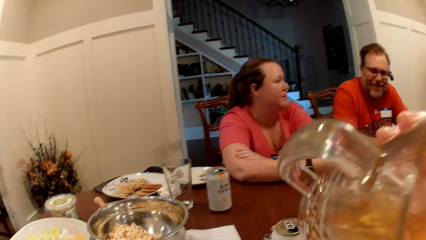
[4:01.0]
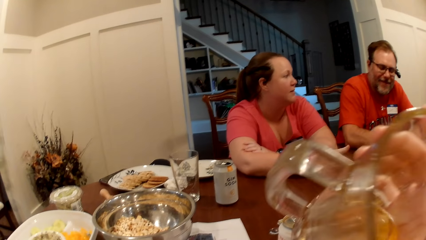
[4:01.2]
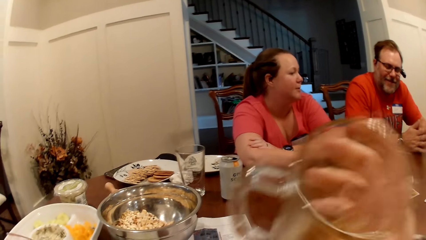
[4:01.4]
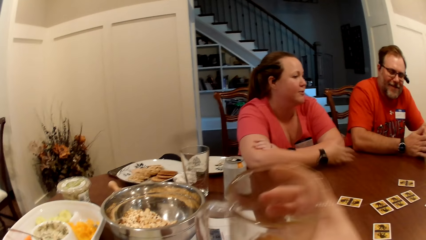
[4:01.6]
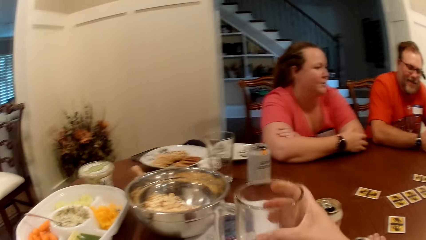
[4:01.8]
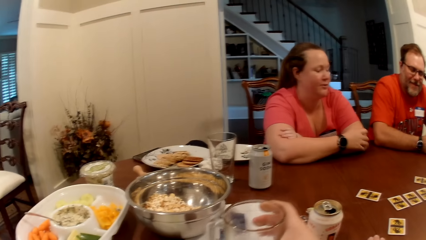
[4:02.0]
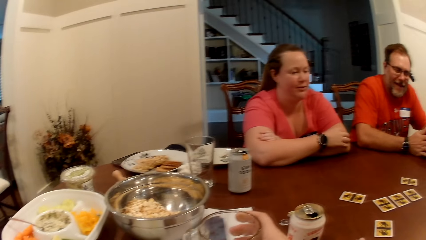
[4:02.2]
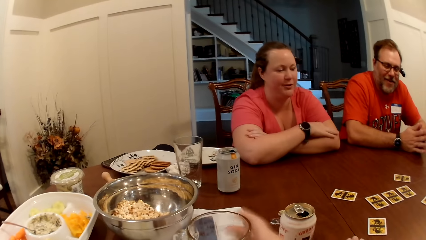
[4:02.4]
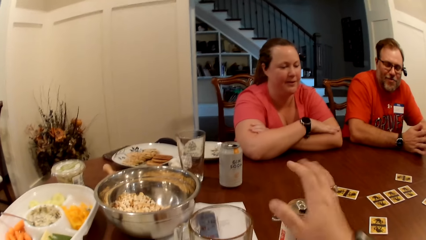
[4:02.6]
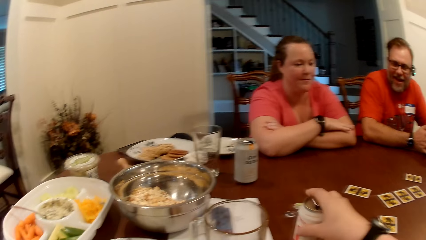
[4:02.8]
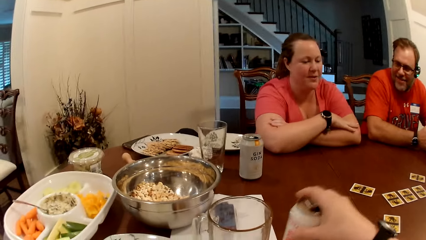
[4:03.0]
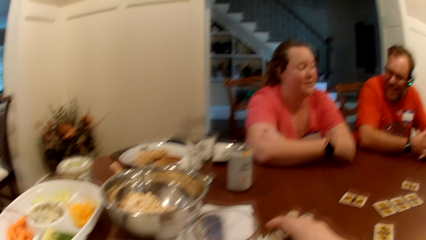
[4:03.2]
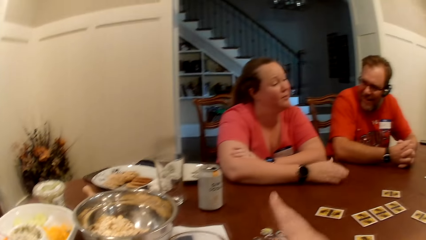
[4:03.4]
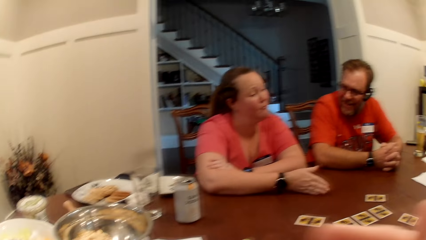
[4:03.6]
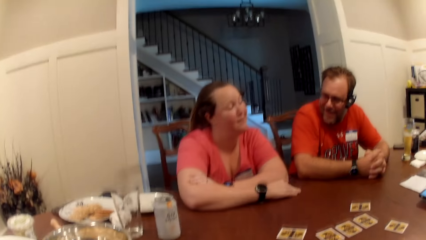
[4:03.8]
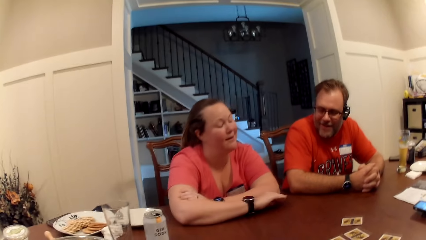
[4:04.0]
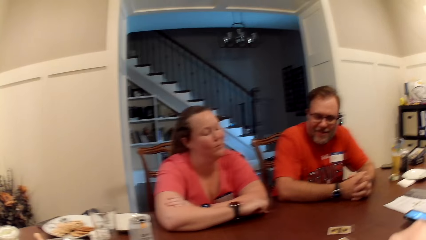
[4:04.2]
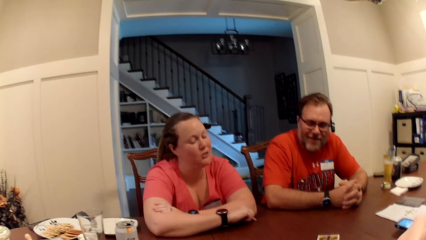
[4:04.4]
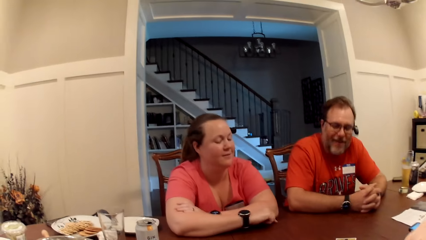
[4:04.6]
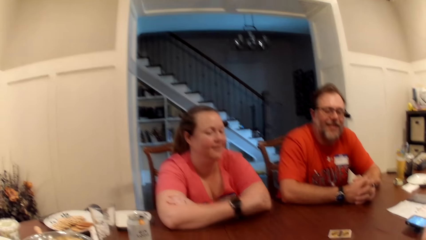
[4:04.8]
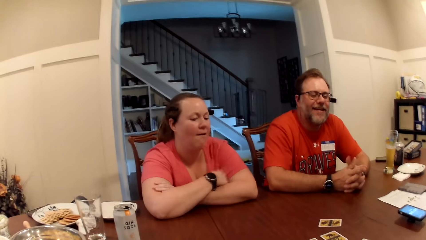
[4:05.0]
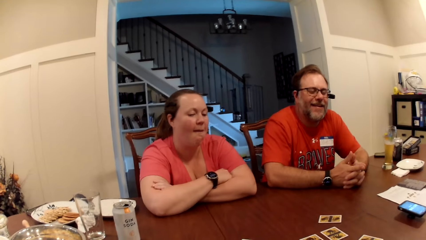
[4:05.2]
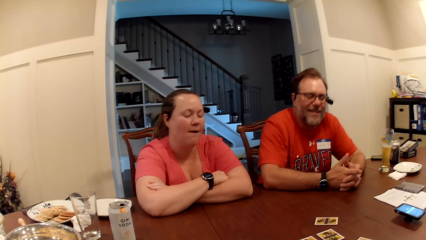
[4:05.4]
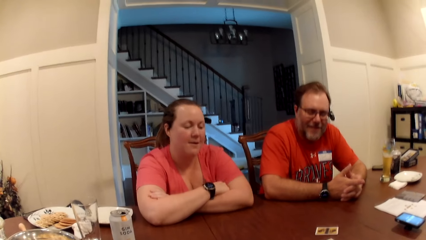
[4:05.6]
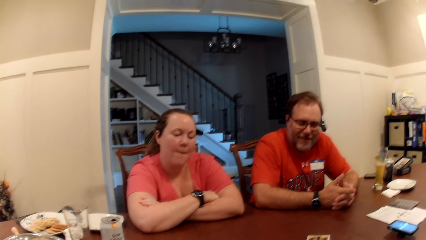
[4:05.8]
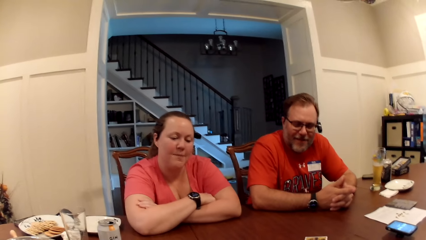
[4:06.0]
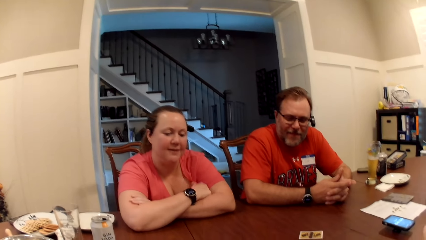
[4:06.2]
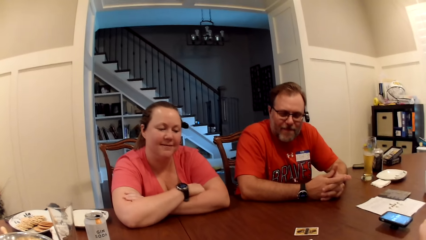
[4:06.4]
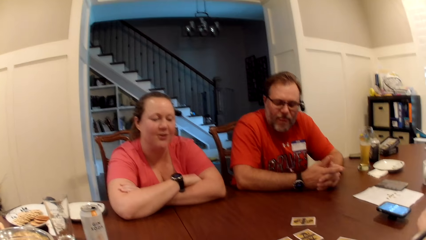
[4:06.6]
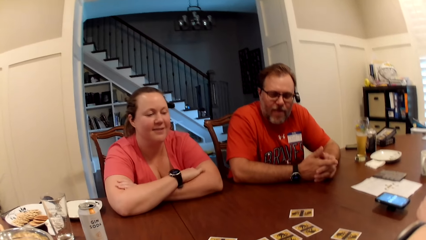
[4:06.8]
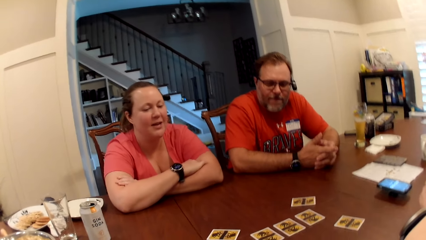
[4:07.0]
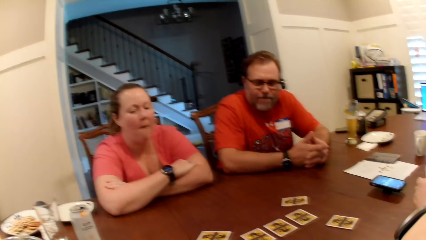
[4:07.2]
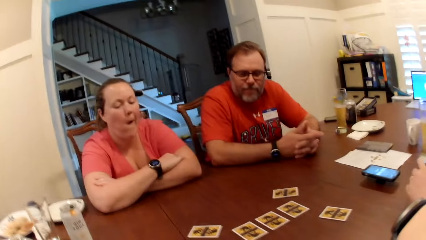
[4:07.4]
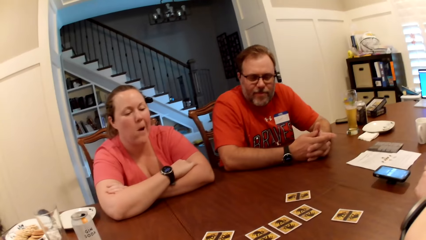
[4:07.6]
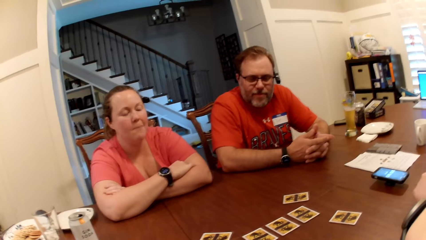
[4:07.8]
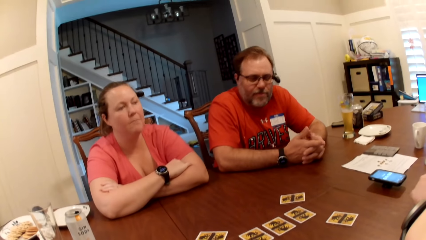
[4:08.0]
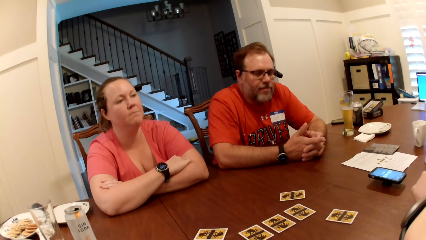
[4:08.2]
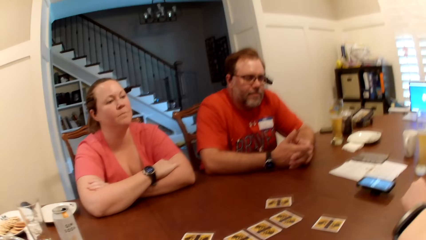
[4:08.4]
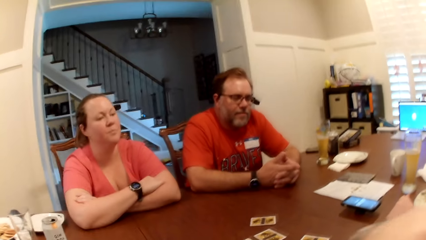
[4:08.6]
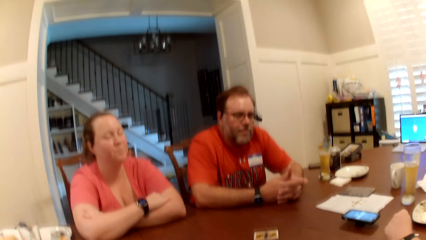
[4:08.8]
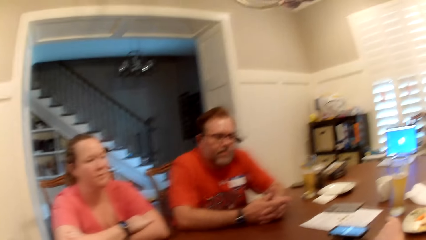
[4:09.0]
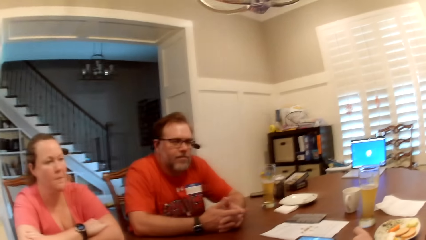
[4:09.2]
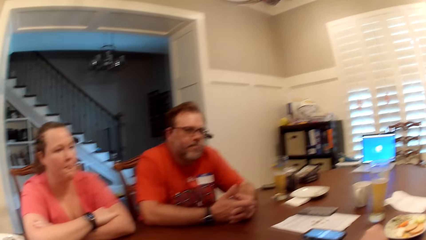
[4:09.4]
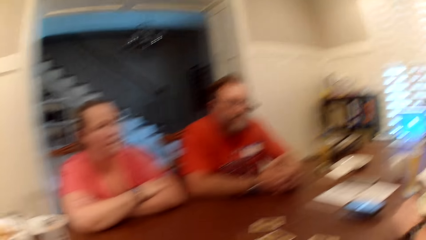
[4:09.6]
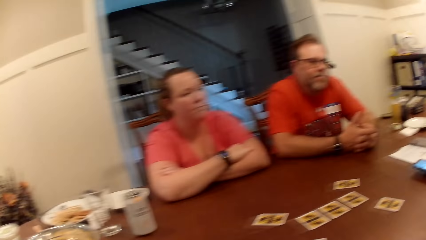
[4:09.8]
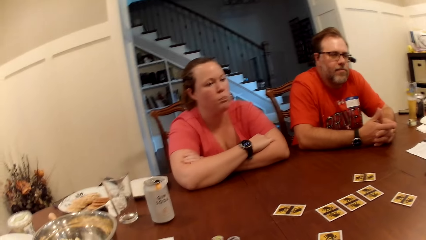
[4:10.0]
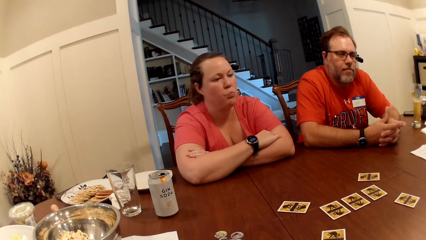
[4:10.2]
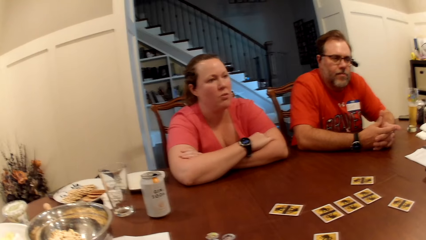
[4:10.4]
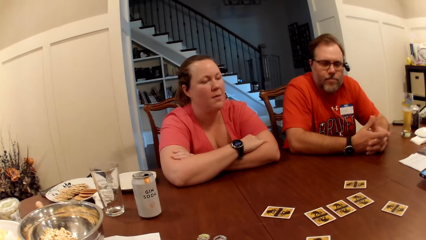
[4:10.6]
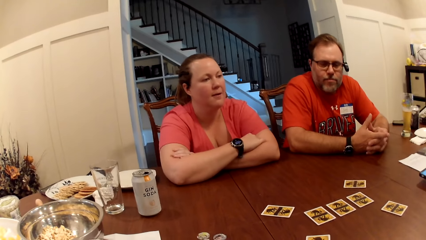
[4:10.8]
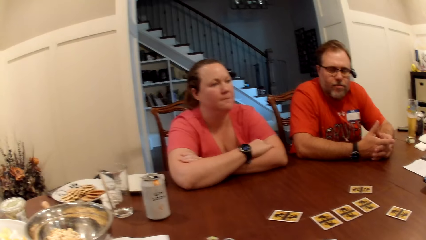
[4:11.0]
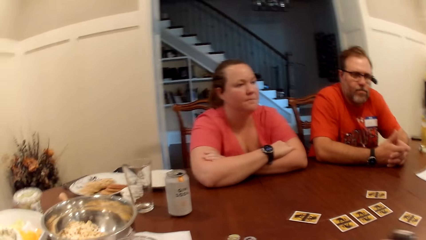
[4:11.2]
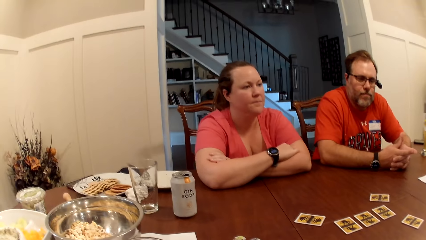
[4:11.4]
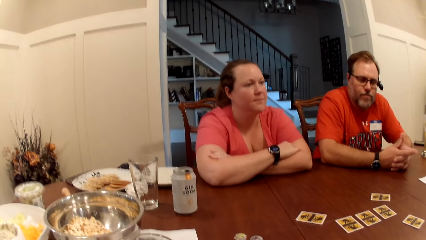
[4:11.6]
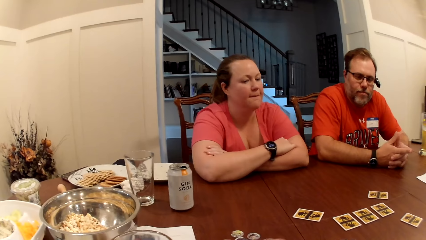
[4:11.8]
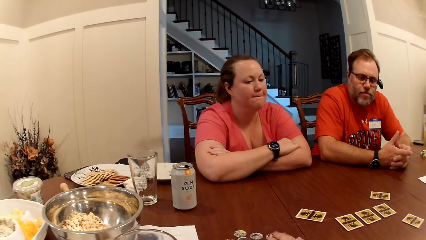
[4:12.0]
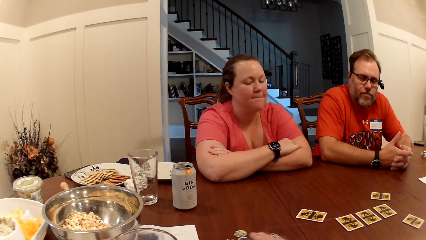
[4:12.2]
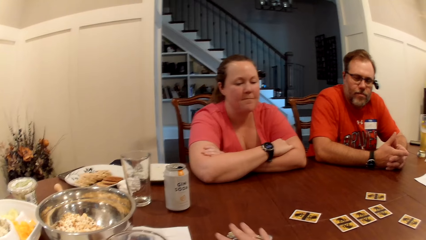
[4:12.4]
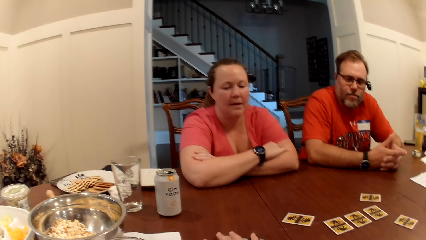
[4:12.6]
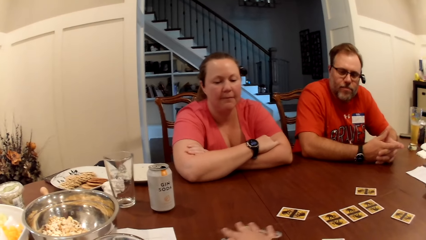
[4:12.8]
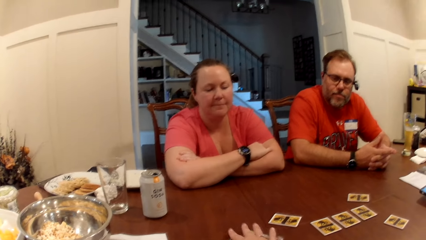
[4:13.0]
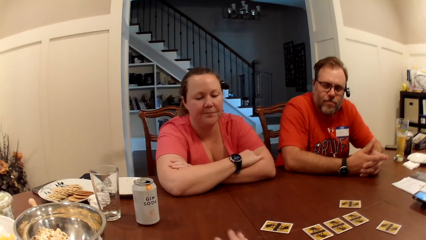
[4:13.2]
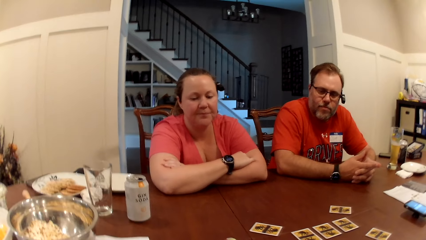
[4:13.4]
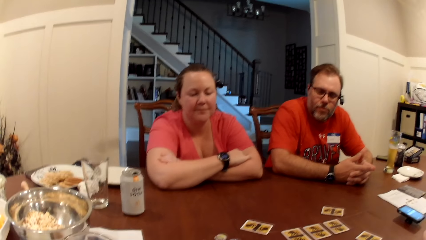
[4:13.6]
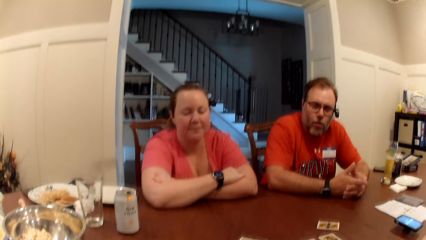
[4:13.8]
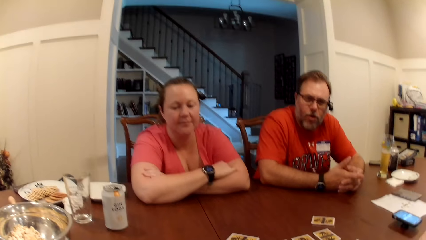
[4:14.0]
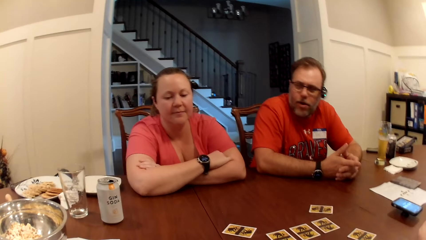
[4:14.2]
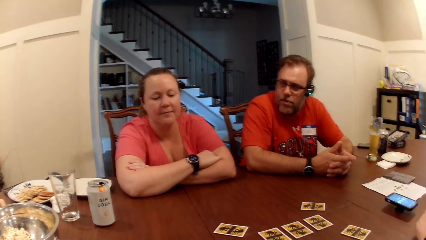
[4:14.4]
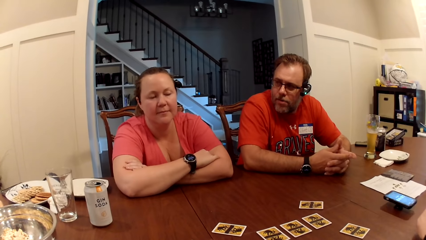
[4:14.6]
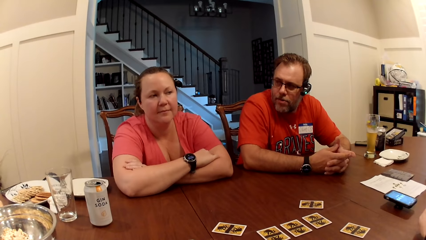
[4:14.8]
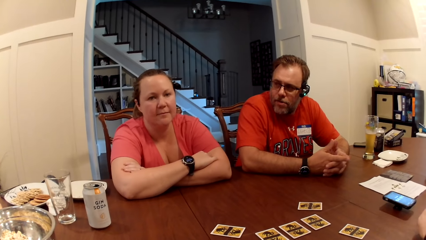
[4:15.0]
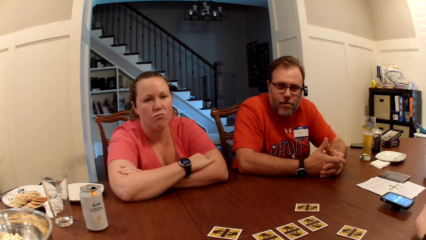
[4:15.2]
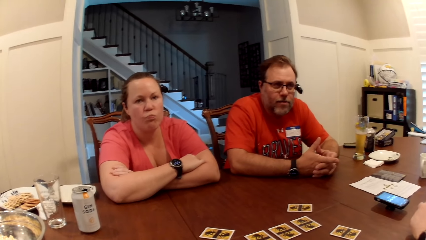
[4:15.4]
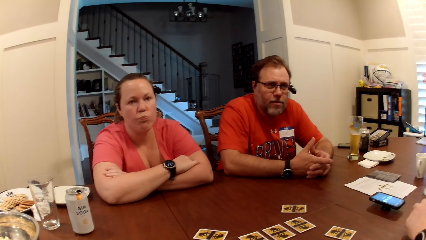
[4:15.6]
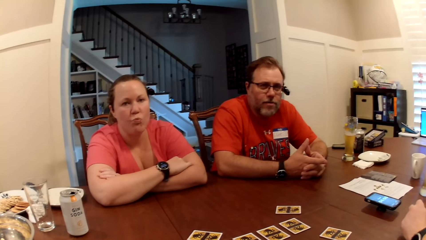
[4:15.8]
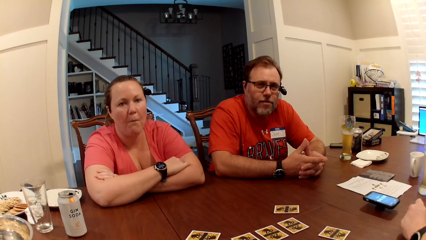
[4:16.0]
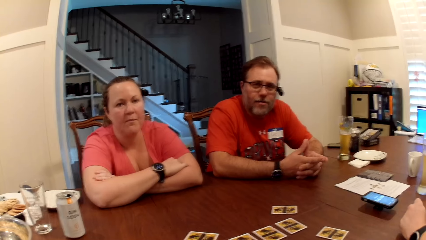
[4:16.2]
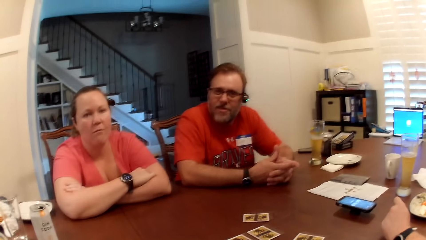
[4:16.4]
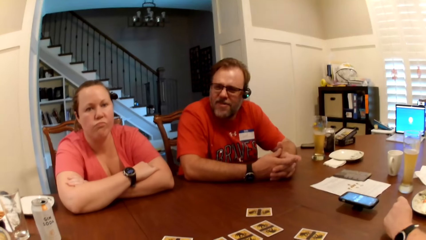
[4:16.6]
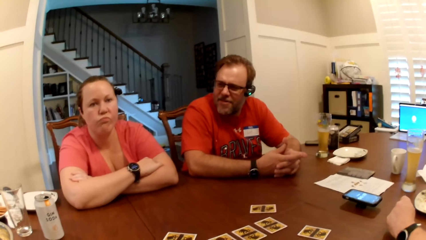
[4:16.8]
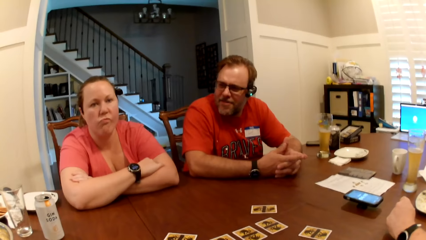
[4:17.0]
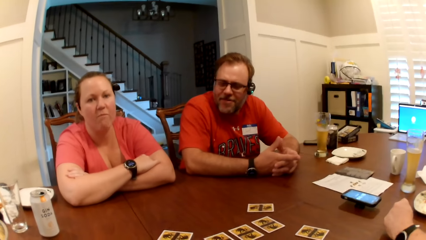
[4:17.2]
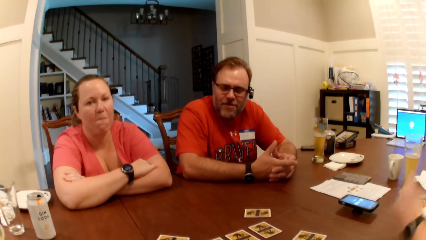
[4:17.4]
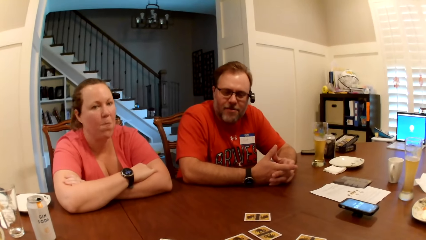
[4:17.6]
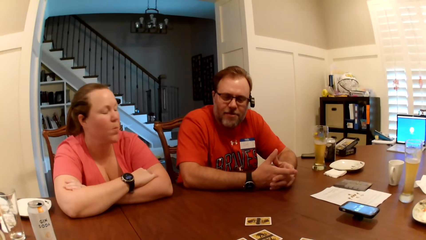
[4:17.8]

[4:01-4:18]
The camera wearer drops the glass cup on the table with her left hand. She moves a can of soda on the table with her right hand. She laughs. She moves her body.
